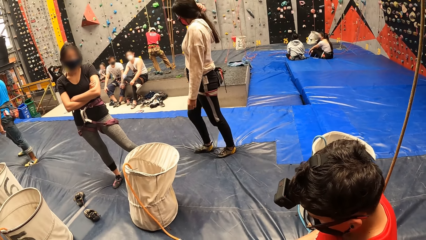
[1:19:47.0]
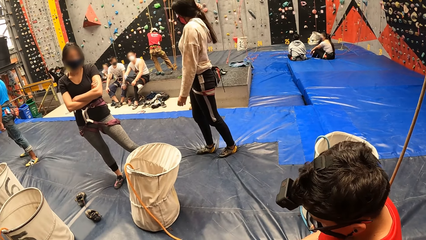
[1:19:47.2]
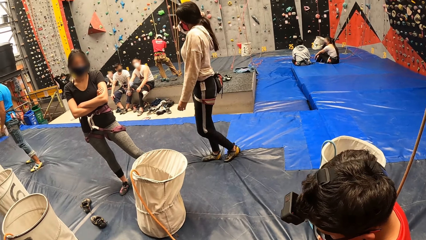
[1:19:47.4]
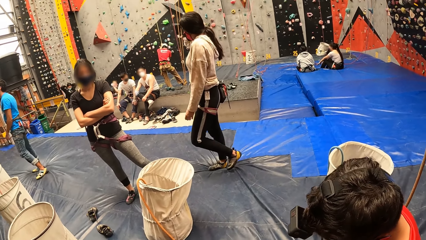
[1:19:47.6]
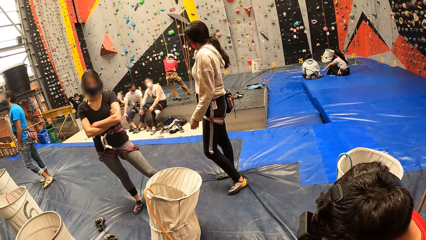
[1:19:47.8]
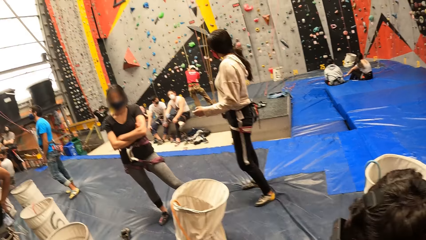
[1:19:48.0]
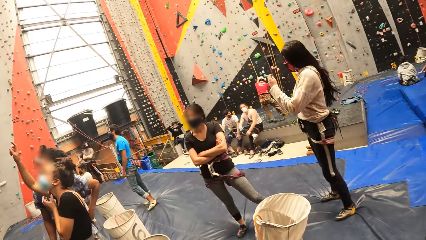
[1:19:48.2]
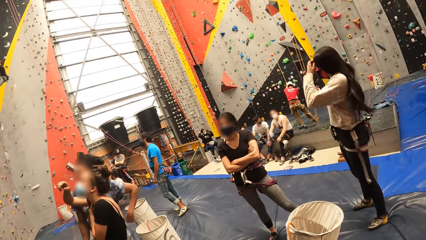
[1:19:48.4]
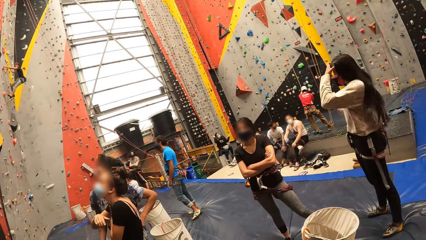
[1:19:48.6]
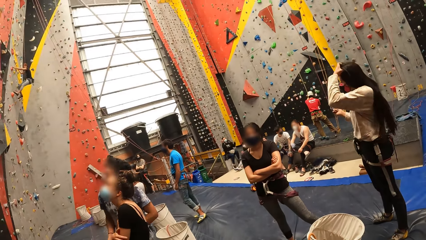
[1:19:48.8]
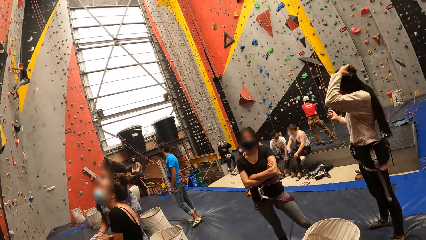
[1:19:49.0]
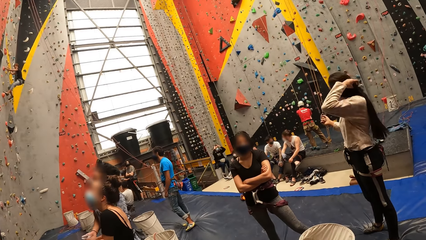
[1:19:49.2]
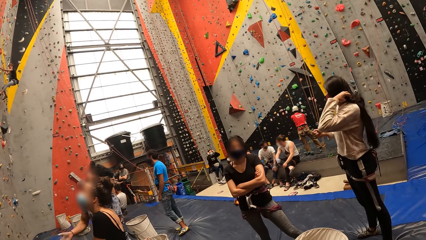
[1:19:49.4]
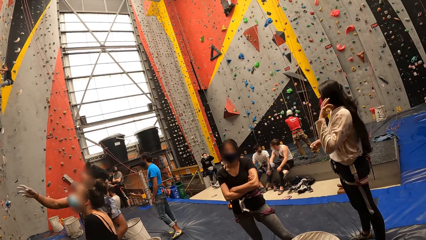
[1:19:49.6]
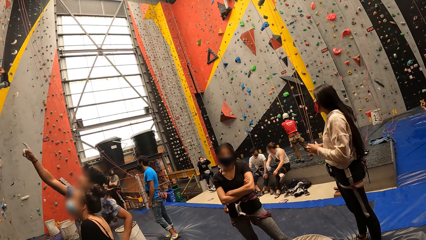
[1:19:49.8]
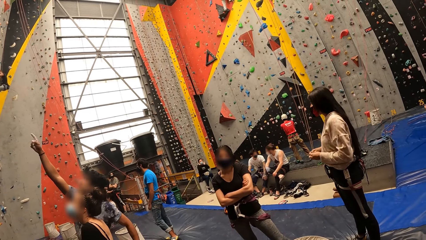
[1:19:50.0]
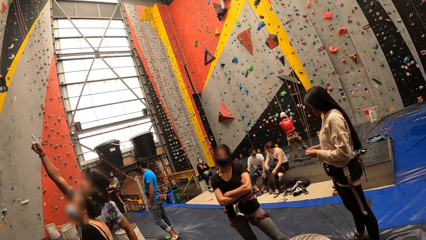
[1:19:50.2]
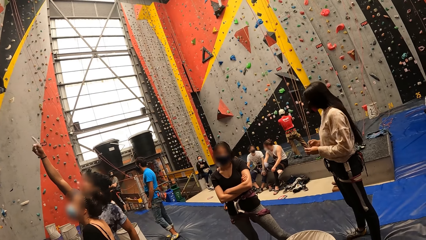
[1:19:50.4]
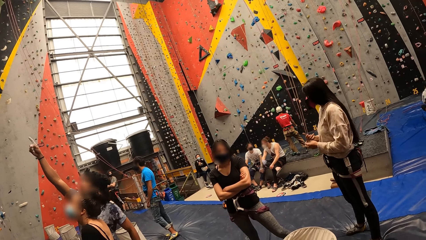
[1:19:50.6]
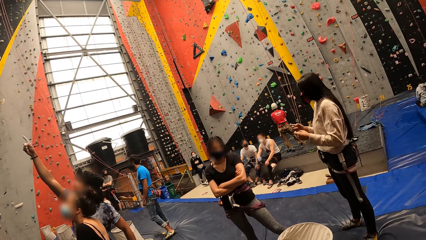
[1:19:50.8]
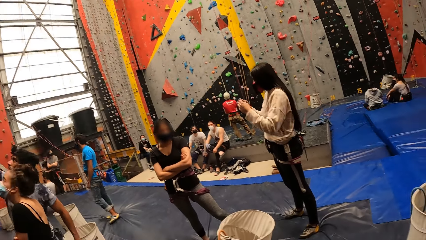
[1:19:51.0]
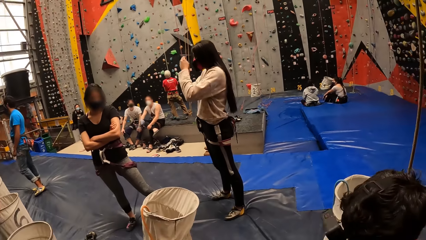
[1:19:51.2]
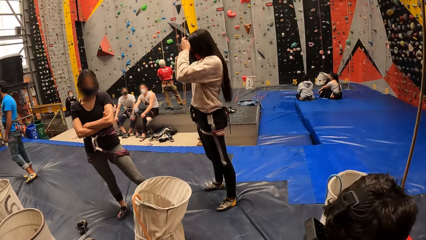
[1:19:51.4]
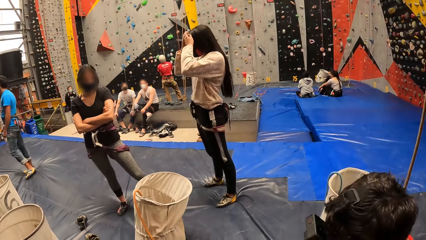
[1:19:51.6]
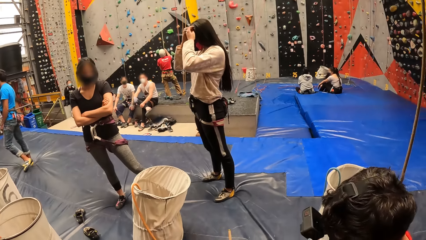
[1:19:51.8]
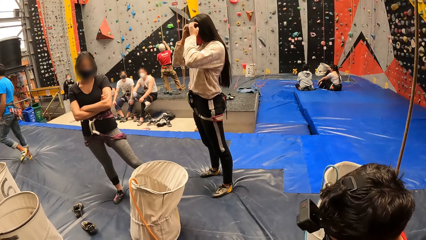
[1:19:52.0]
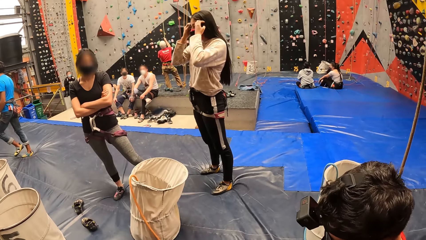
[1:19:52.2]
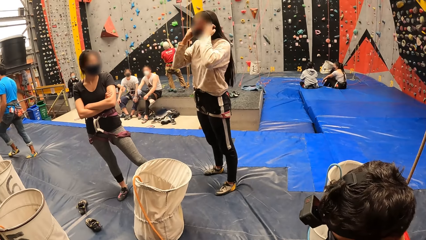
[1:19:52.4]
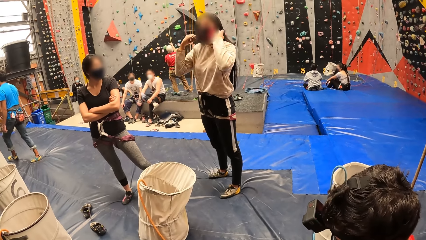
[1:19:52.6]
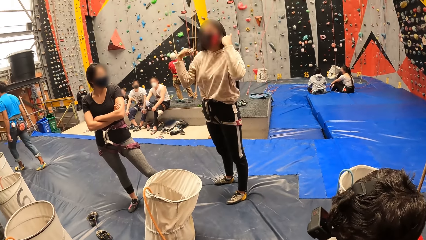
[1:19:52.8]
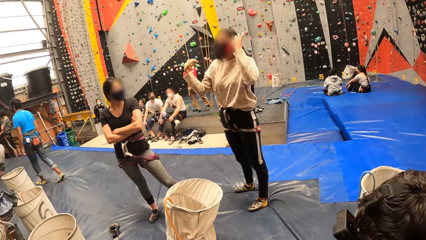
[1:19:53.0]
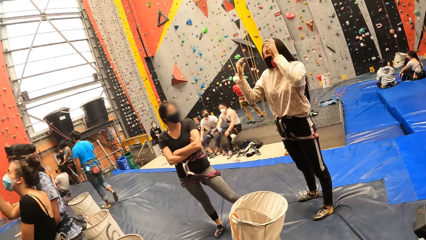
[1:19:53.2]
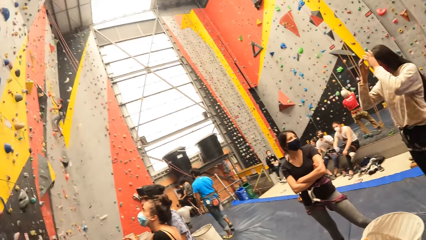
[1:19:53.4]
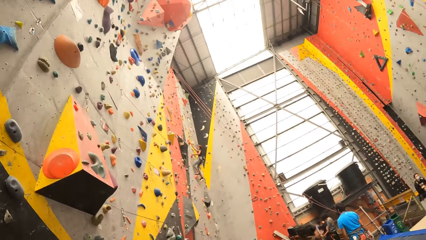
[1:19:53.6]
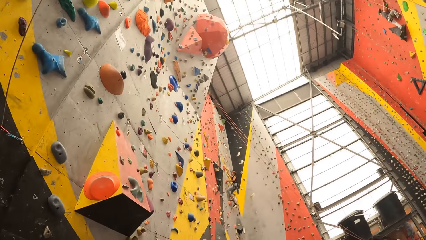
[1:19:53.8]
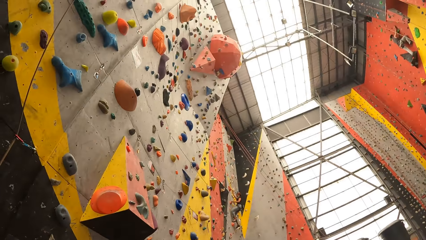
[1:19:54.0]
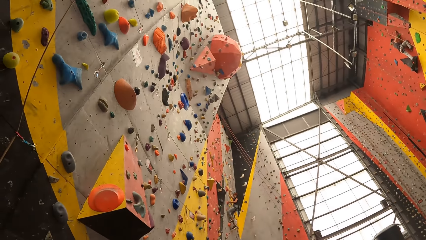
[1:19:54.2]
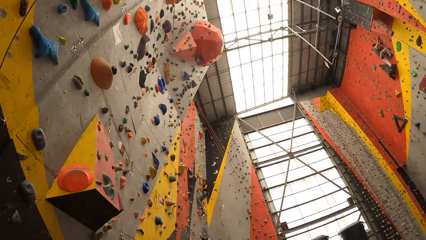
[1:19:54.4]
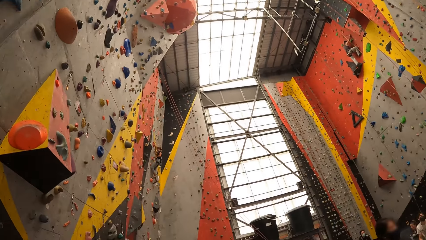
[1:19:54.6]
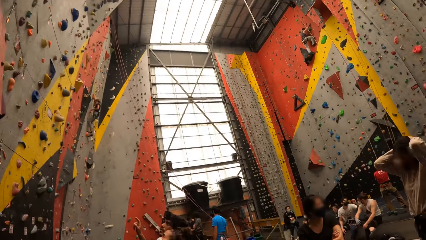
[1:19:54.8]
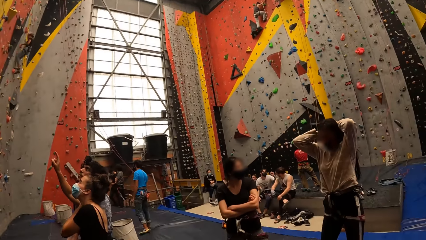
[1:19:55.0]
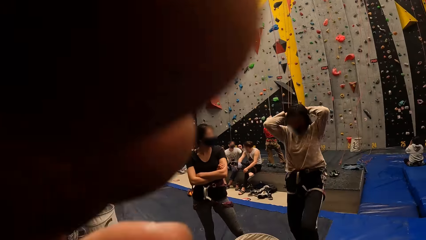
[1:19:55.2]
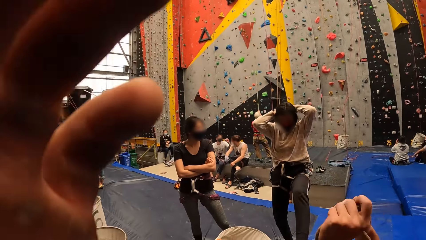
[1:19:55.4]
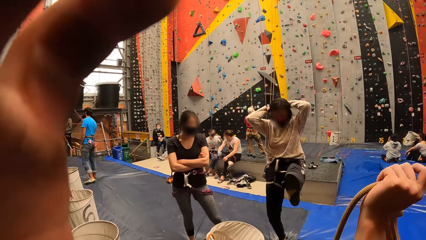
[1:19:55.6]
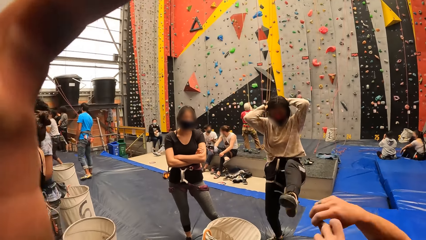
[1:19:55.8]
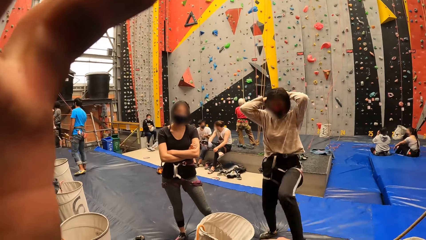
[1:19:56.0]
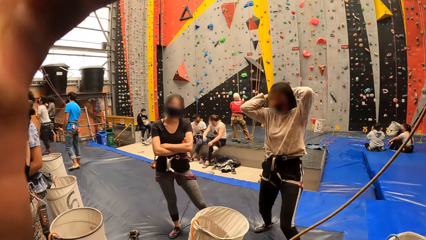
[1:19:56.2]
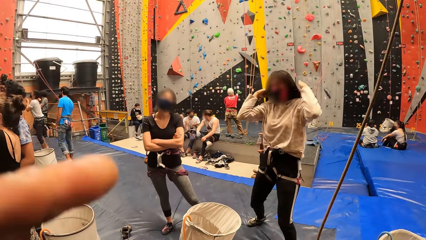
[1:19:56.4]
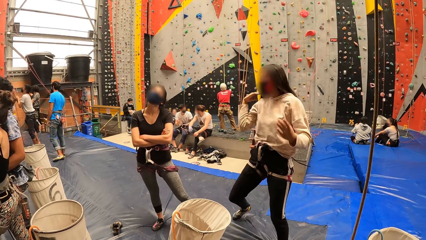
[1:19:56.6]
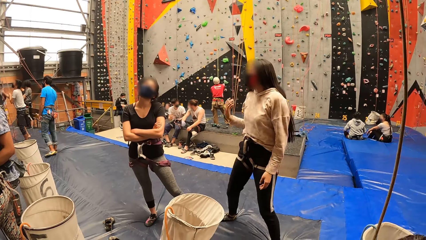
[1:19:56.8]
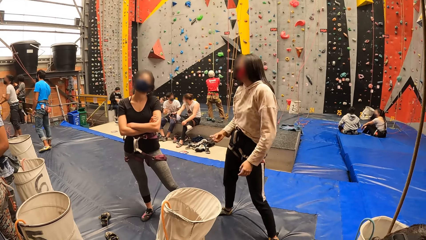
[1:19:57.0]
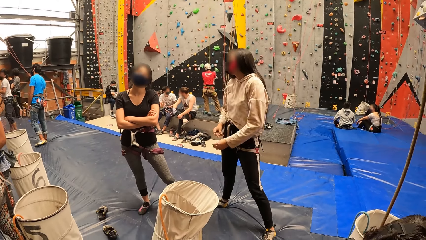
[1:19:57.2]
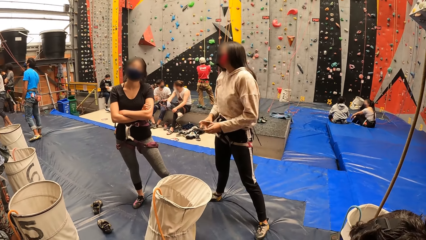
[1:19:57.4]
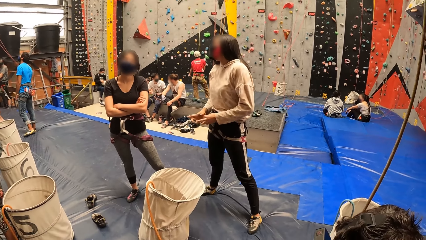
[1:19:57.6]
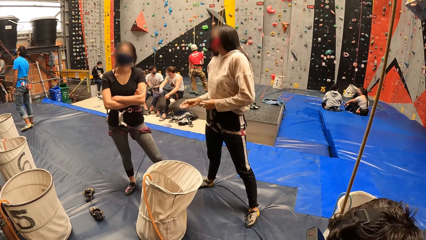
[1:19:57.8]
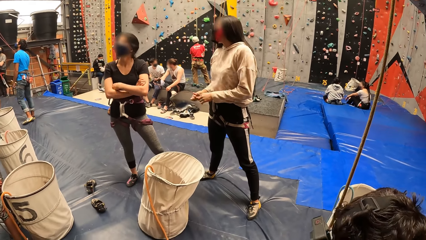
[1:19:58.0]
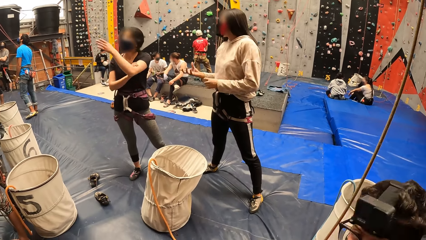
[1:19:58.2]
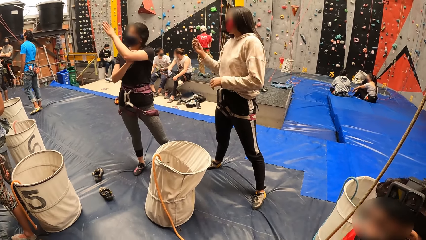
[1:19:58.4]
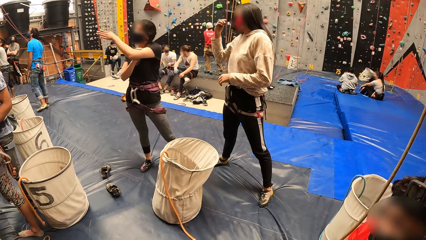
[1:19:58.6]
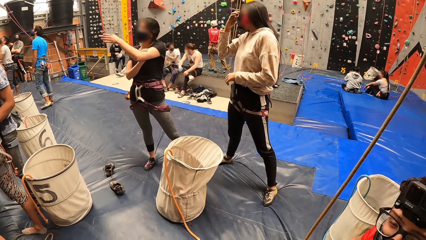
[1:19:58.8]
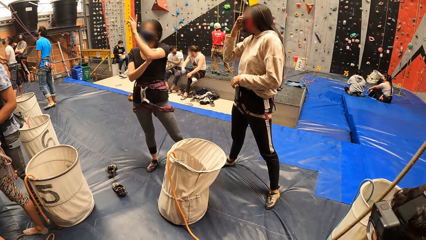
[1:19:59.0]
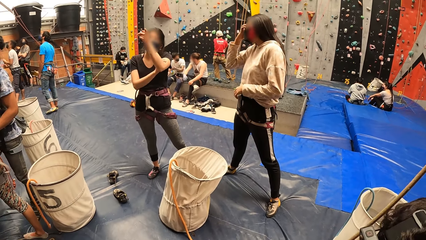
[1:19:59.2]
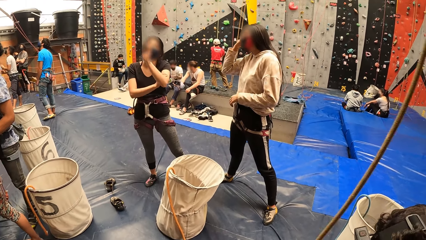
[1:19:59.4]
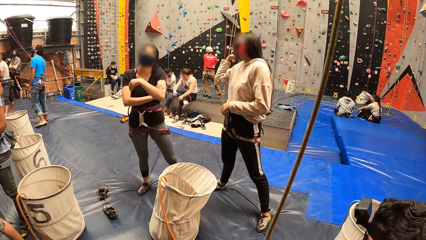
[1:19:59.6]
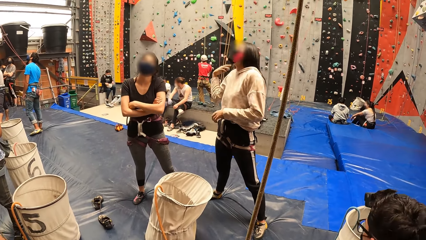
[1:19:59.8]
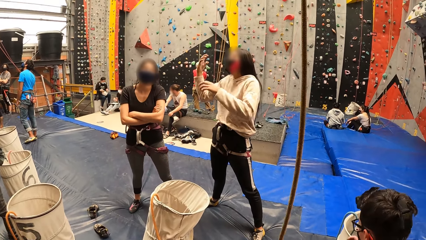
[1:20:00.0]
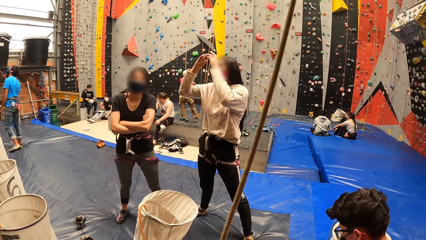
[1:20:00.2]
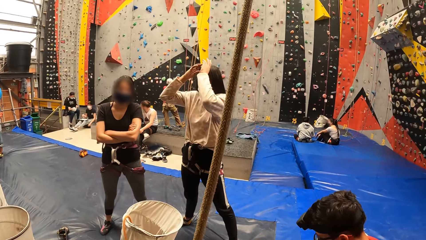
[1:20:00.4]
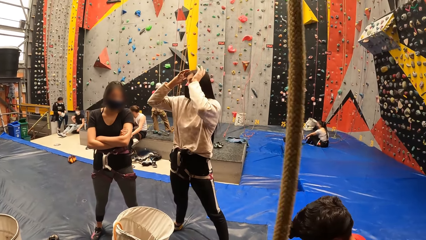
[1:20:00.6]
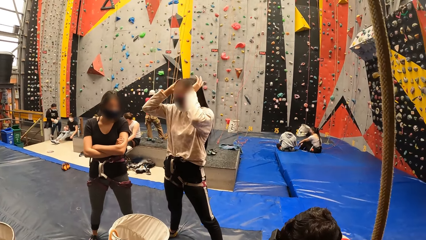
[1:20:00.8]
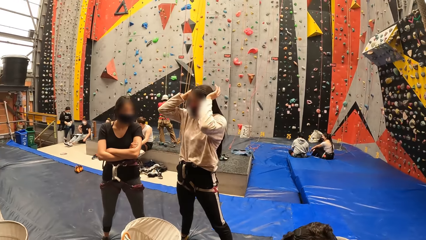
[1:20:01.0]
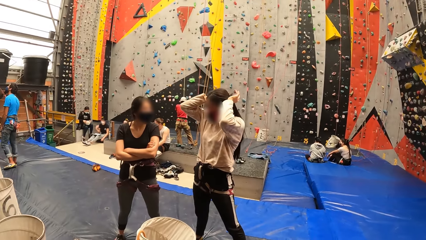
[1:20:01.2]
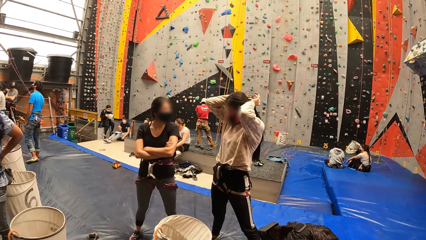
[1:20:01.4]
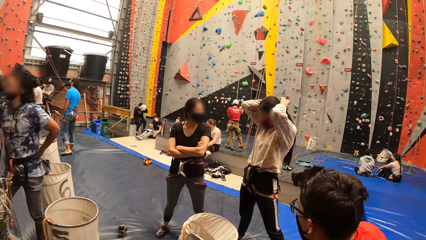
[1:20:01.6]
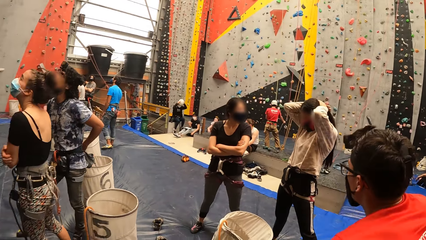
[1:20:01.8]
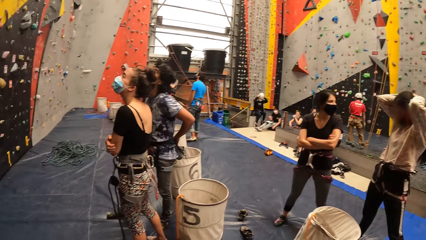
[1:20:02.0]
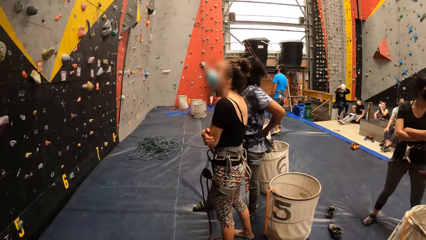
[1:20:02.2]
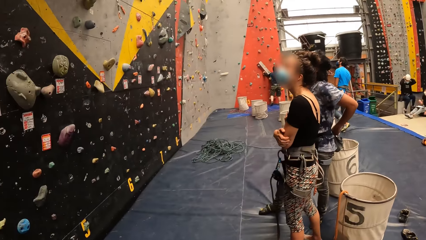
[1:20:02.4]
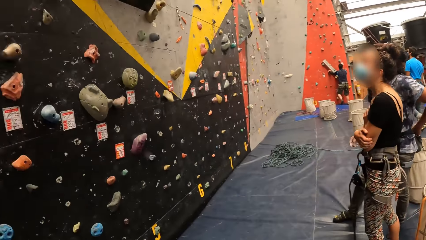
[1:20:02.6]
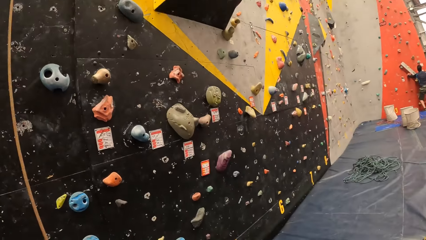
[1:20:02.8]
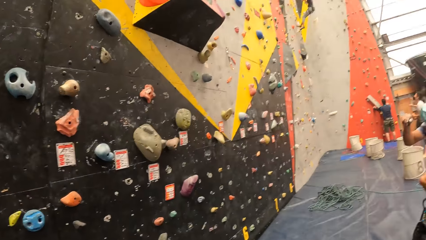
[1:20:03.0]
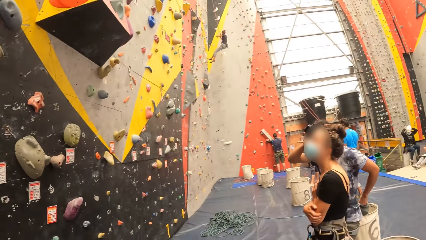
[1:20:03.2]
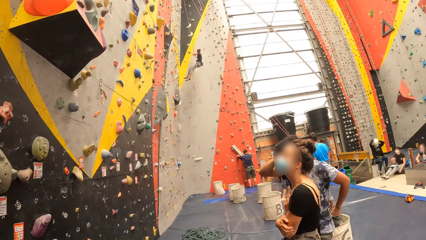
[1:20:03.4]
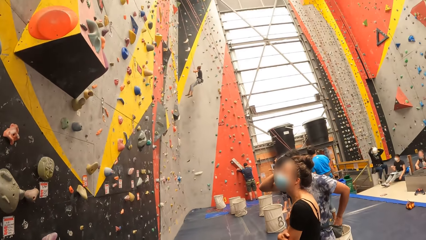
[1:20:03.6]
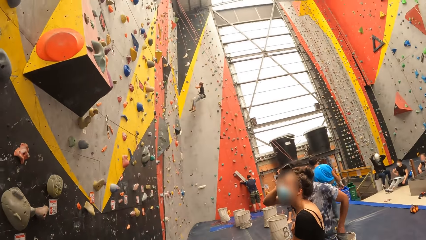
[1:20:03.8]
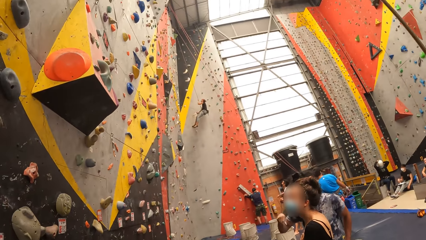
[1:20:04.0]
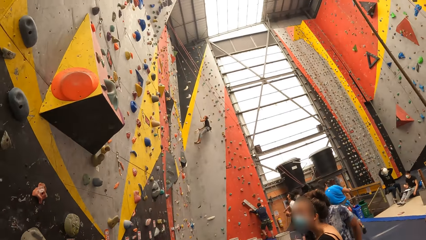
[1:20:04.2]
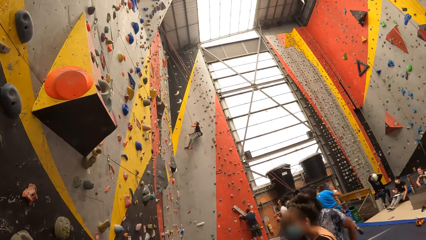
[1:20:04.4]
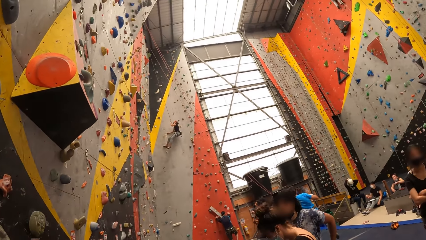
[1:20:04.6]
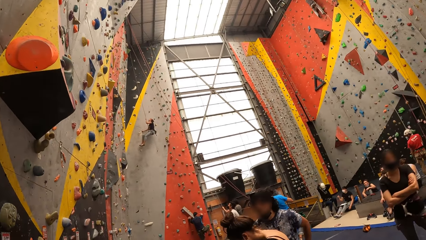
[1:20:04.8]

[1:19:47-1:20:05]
A woman looks around. Another woman touches her hair. The camera wearer looks around the room. A man looks around. The other woman moves her hair. The first woman looks around and looks at the wall. The other woman moves her leg. The man stretches a rope. The camera wearer lifts the left hand and fixes the camera on the head. They look at the other woman and look around. The other woman touches her hair and moves her hair backwards. The man moves around. The first woman looks around. The camera wearer looks around the room. The first woman looks at the wall.
